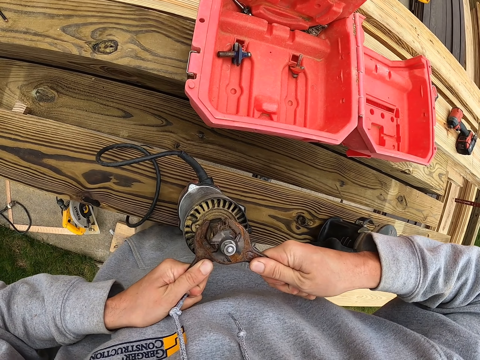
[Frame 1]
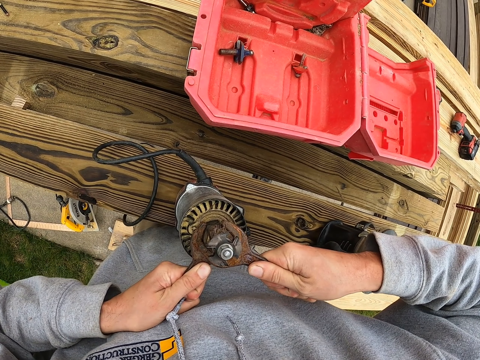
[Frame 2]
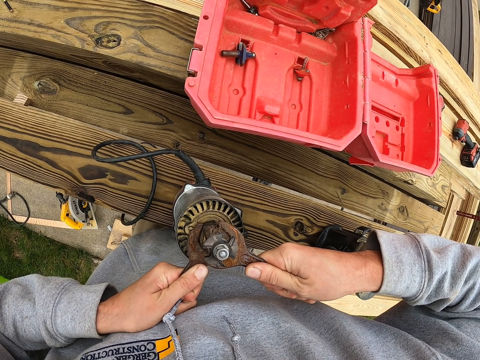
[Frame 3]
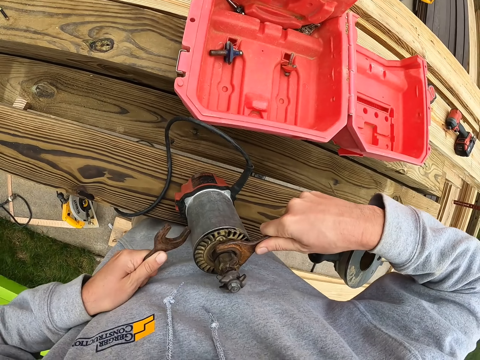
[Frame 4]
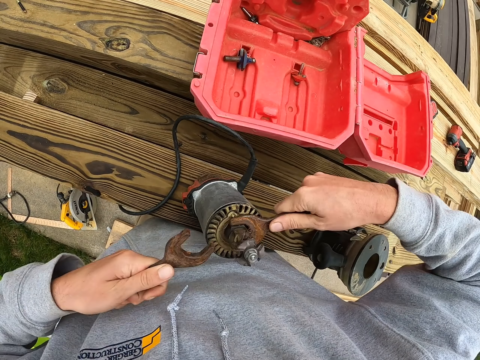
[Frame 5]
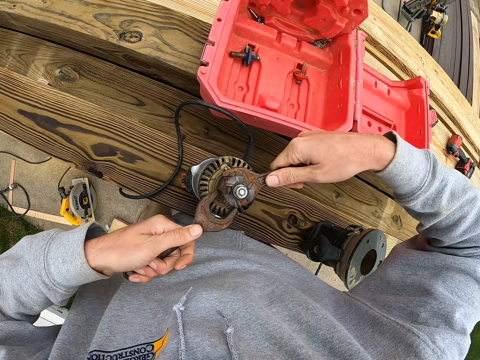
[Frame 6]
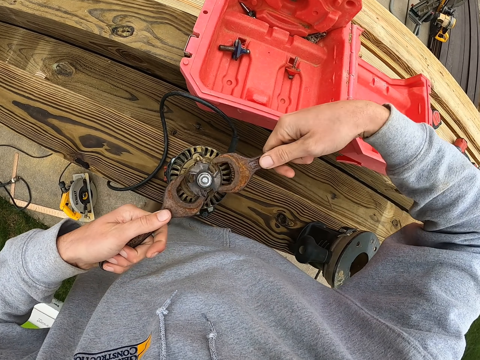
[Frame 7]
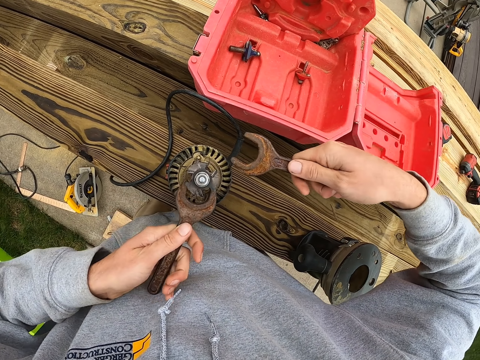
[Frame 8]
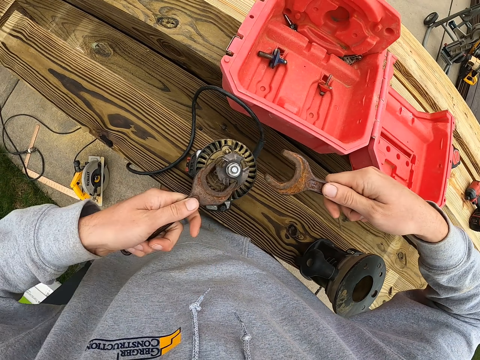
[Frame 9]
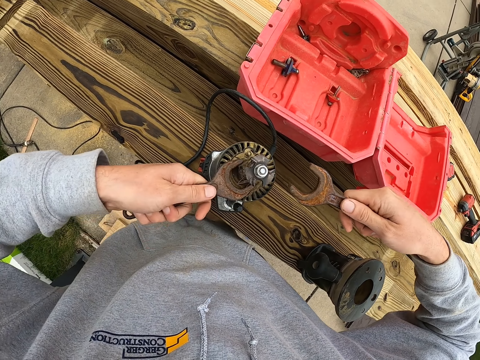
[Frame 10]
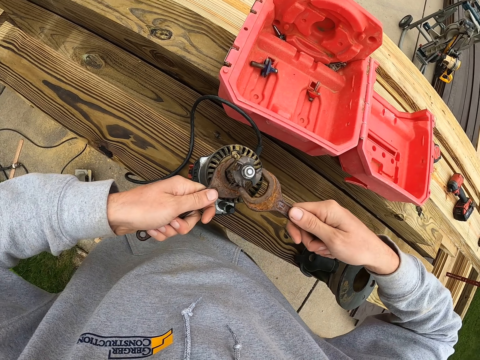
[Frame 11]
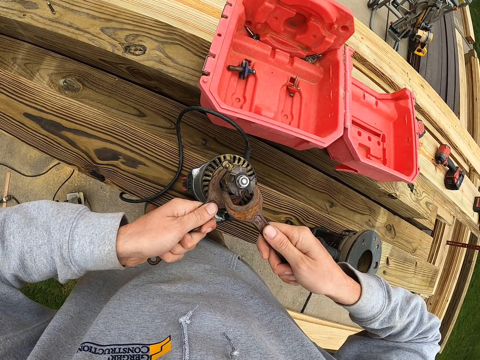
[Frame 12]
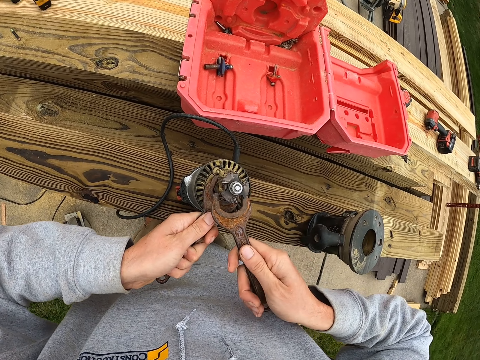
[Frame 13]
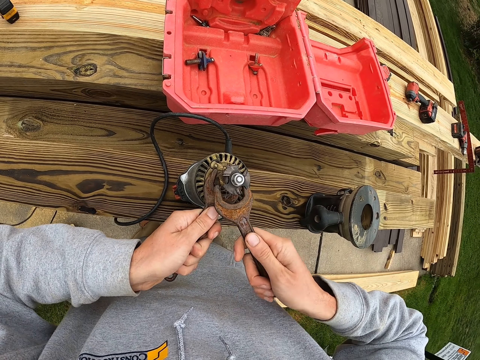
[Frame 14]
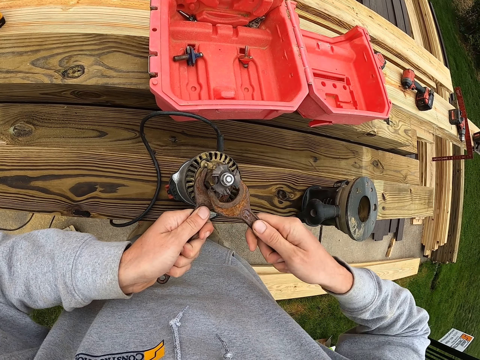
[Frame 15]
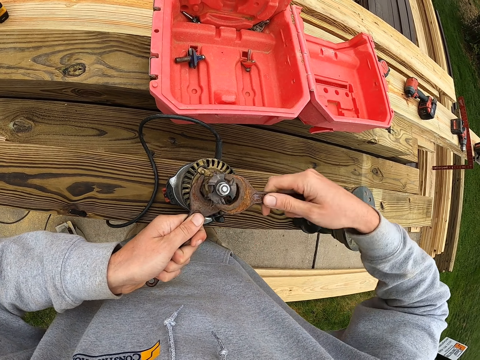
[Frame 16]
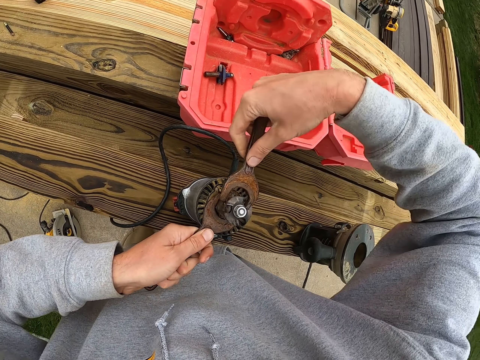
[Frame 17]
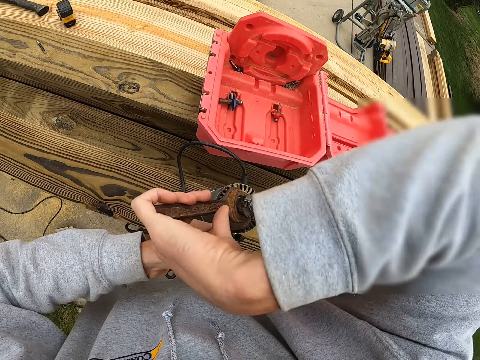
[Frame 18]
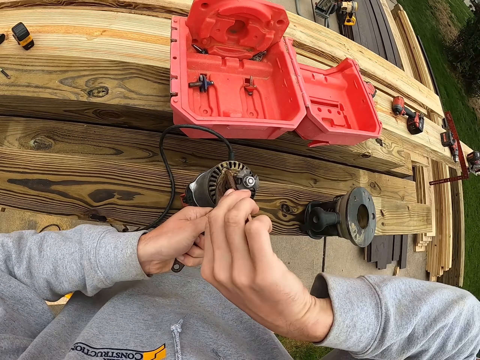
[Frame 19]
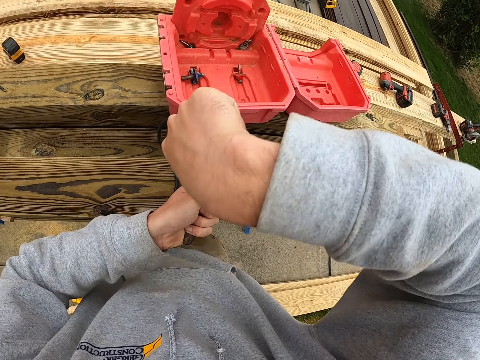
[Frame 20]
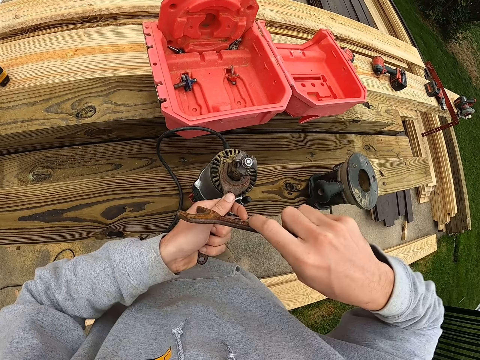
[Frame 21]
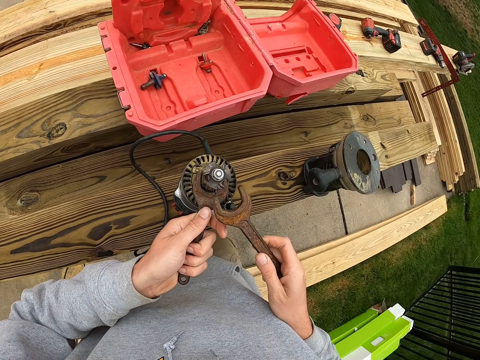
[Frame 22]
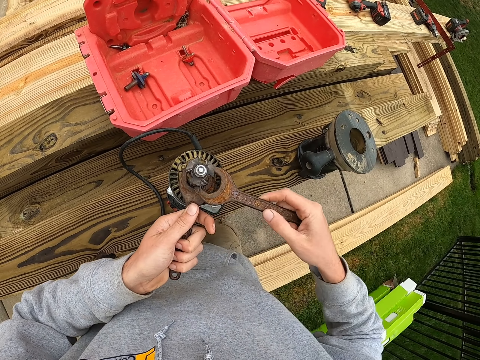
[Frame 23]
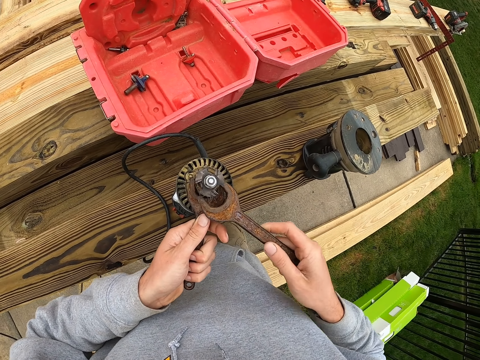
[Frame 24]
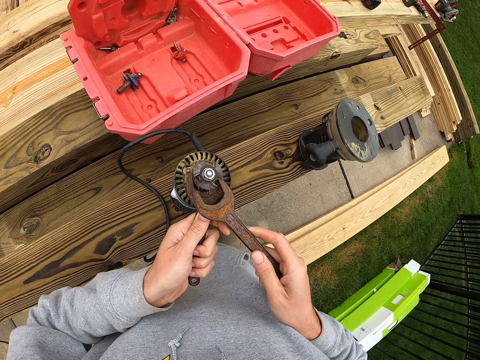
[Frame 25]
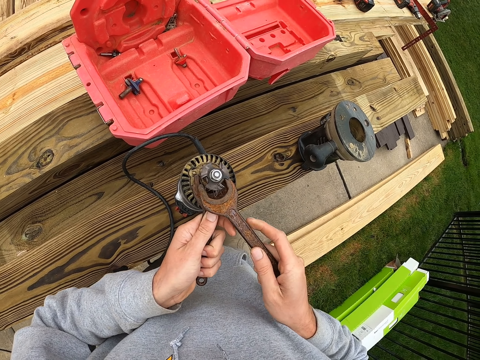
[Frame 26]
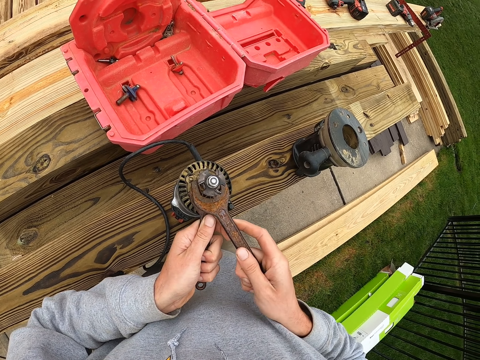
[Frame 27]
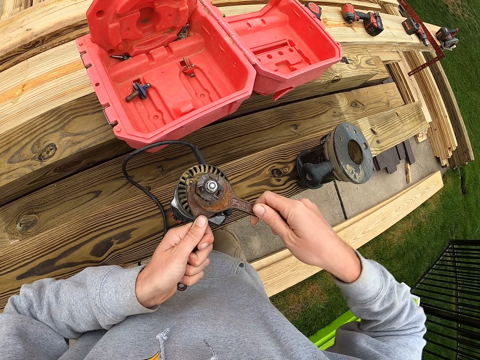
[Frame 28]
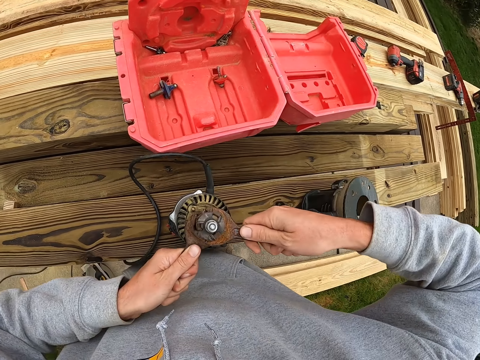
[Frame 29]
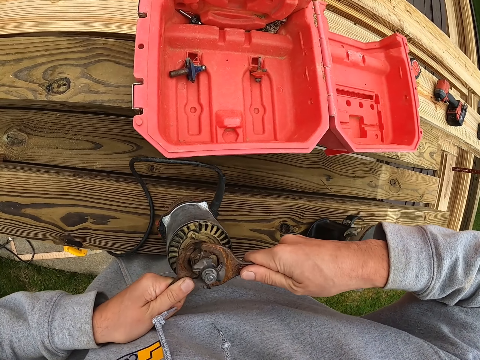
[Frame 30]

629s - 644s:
The camera wearer puts a spanner on the hand saw machine. They adjust the hand saw machine with the spanners.

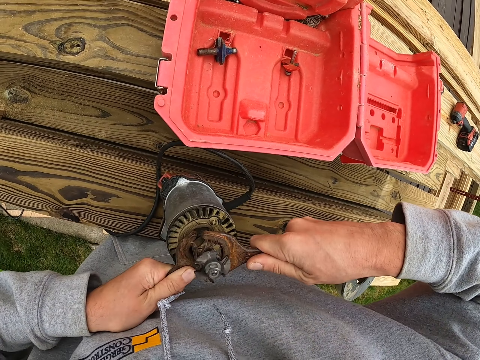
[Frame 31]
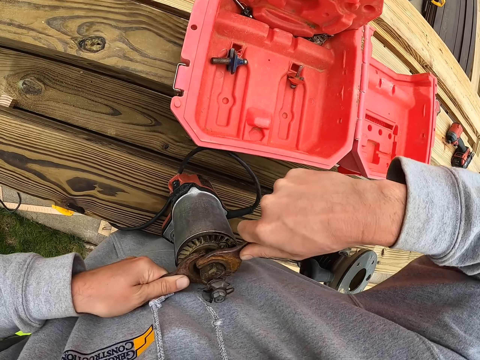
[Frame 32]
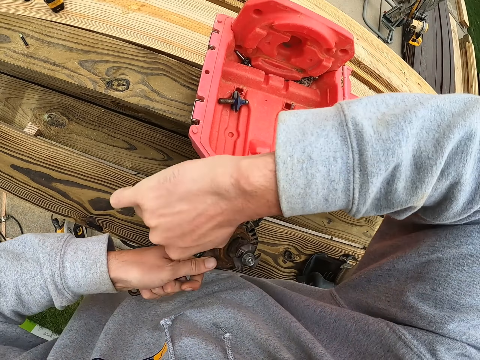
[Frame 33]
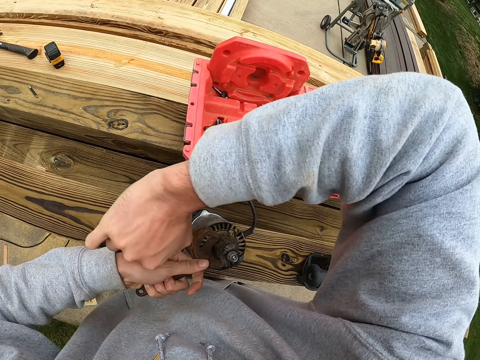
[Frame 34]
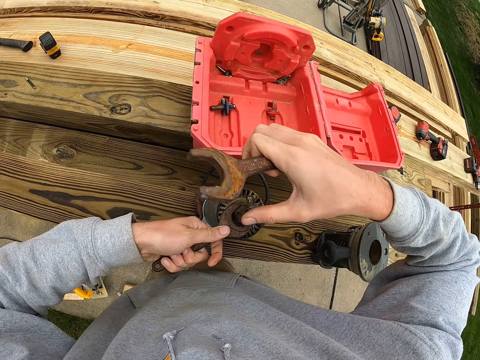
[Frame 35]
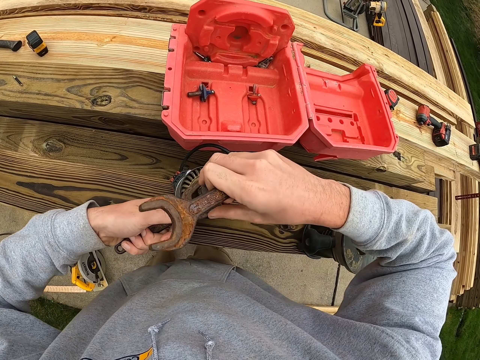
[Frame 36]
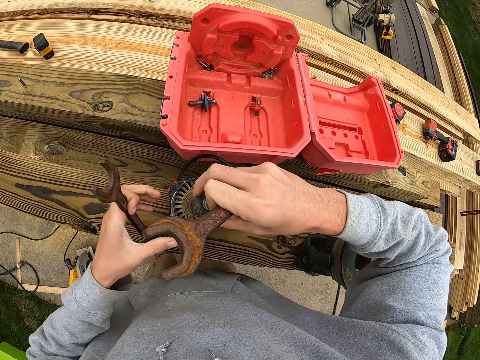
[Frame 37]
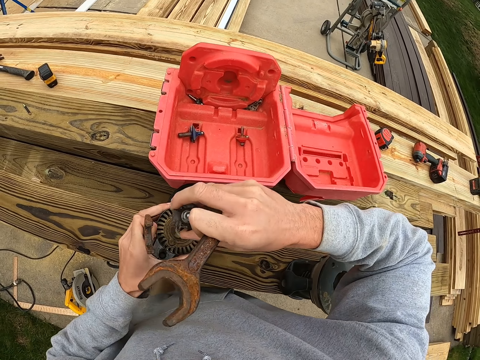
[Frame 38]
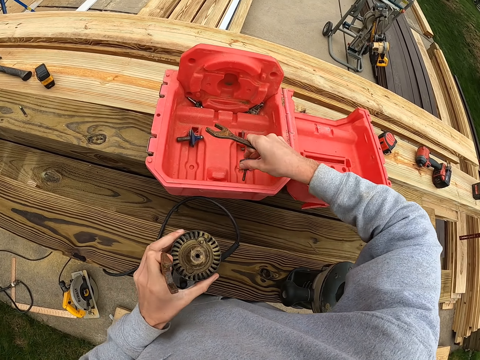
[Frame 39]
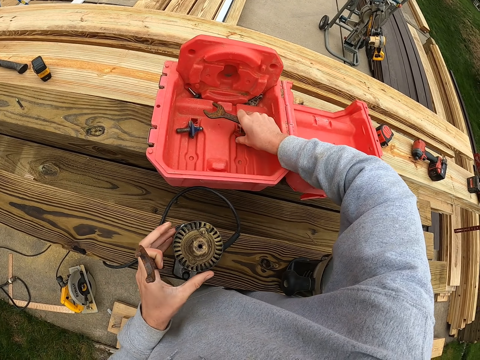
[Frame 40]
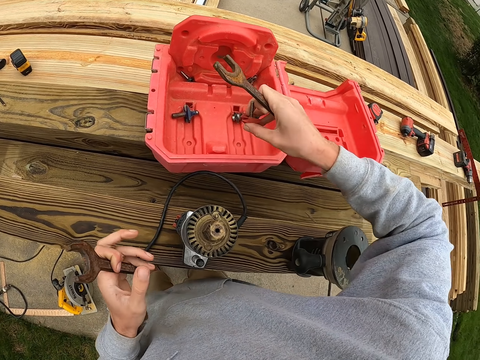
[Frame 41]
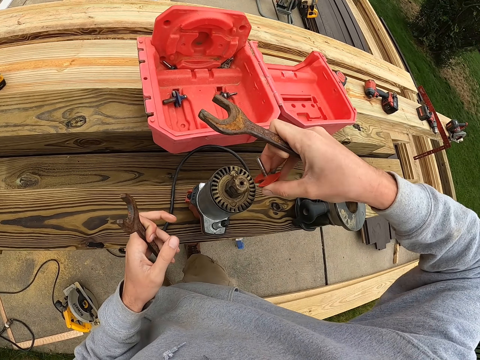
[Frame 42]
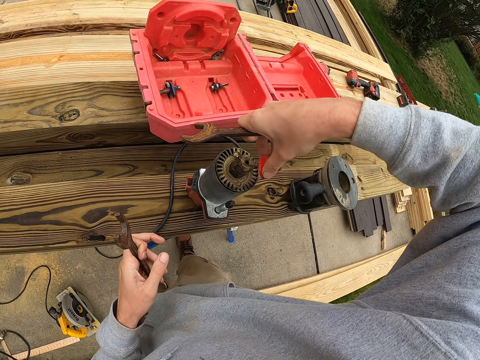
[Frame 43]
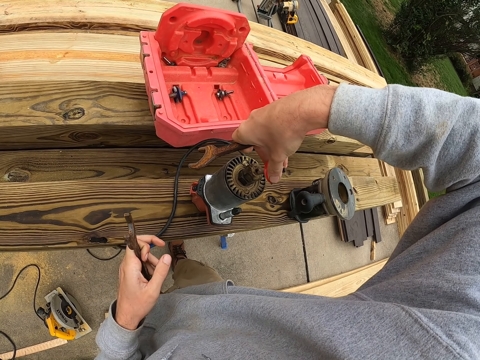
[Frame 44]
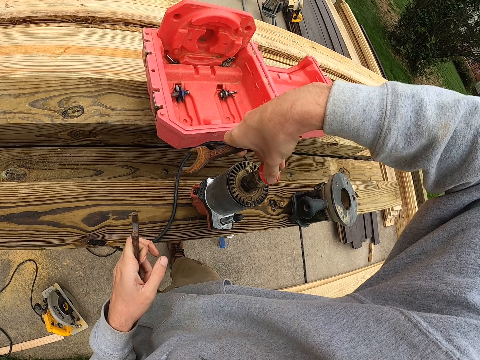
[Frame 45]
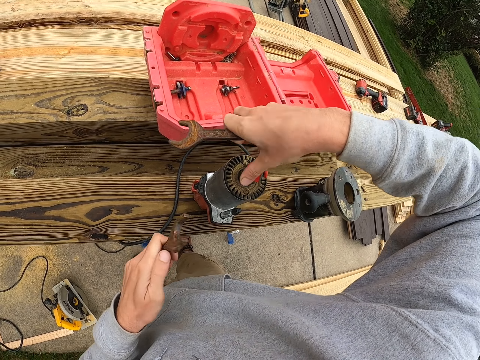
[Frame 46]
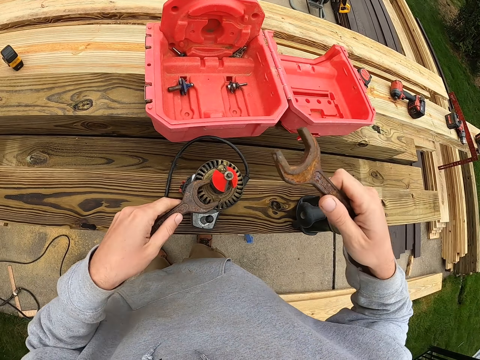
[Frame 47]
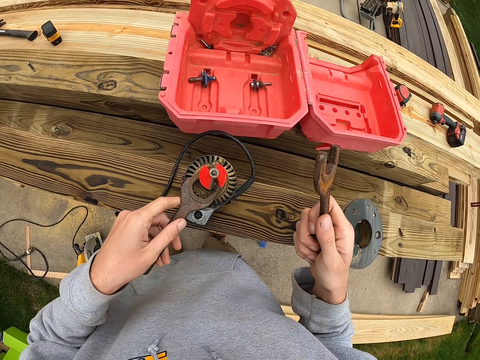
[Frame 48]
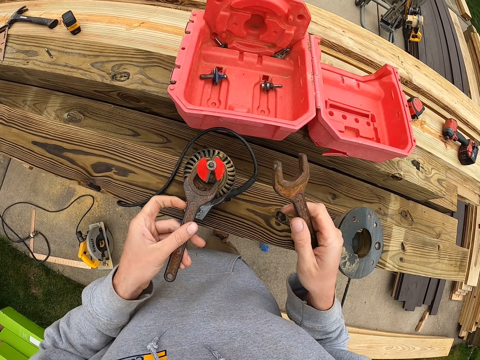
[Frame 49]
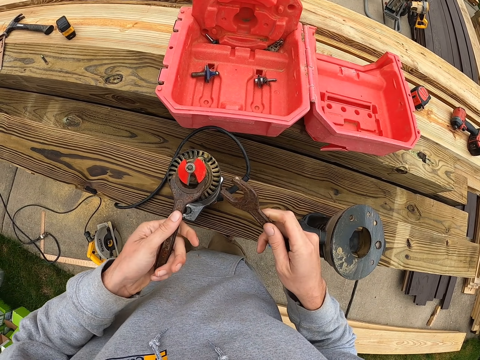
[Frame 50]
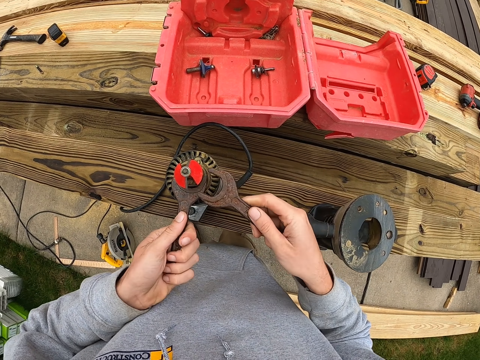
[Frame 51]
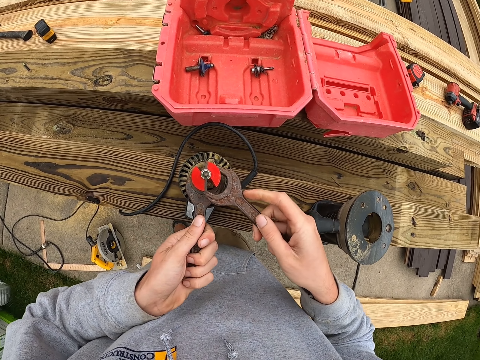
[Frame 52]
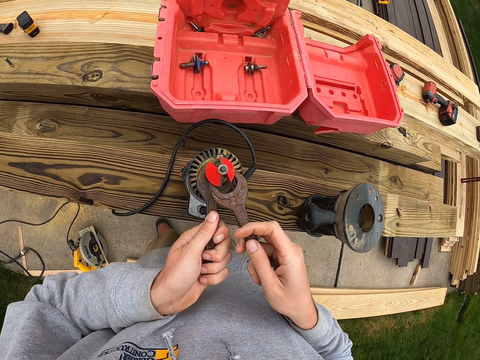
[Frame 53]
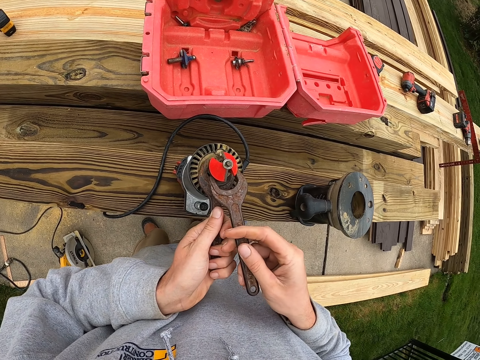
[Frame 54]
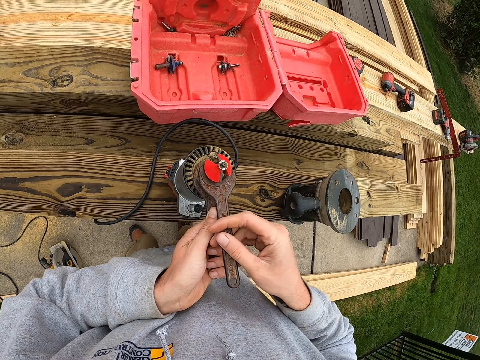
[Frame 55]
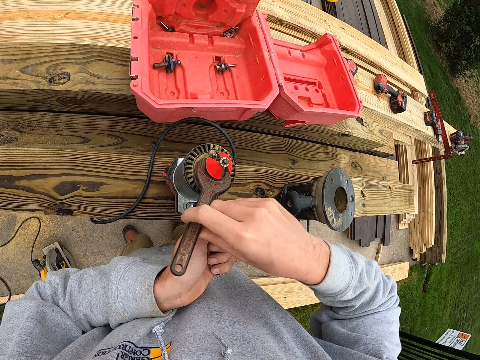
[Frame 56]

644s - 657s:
The camera wearer removes a spanner from the hand saw machine with the left hand. They remove a bolt from the hand saw machine. They put the bolt in the tool box. They fit the bolt in the hand saw machine. They fit the spanner on the hand saw machine.
